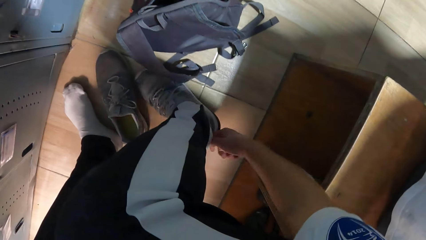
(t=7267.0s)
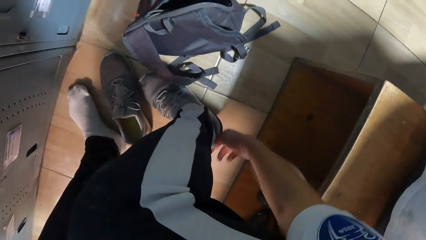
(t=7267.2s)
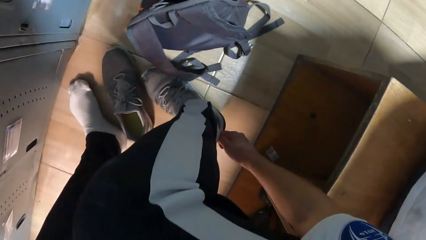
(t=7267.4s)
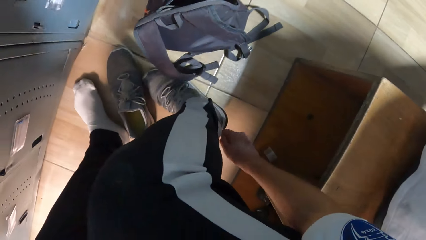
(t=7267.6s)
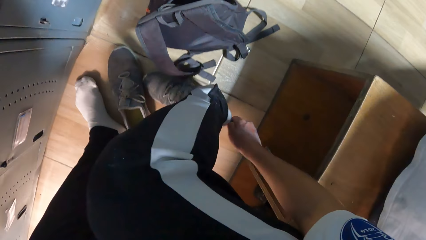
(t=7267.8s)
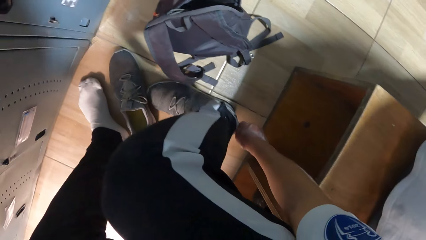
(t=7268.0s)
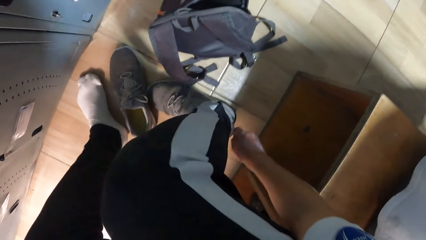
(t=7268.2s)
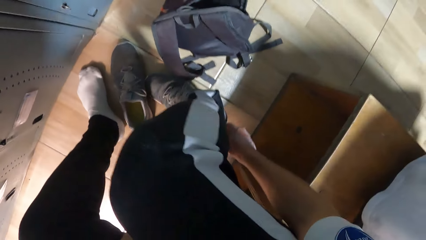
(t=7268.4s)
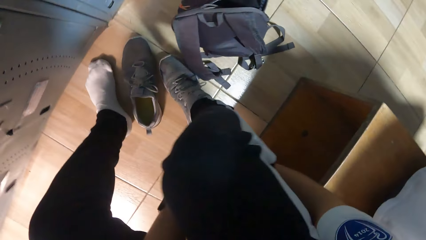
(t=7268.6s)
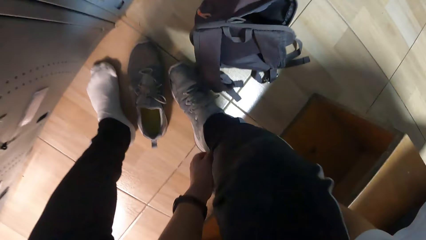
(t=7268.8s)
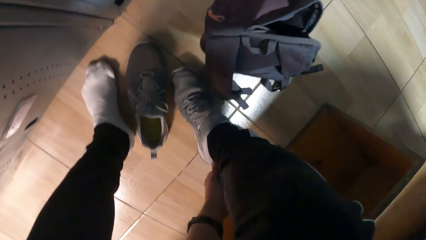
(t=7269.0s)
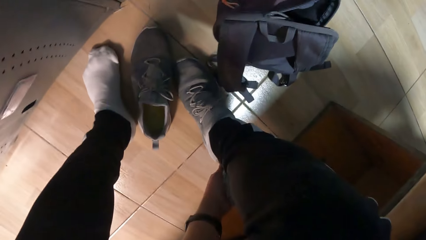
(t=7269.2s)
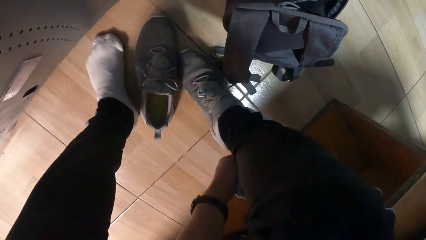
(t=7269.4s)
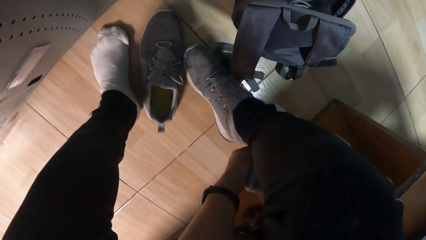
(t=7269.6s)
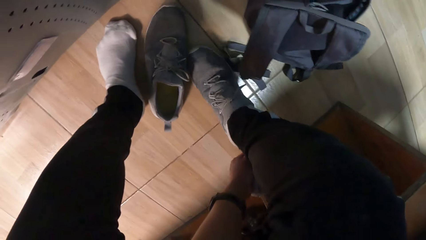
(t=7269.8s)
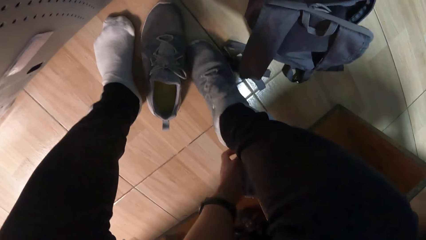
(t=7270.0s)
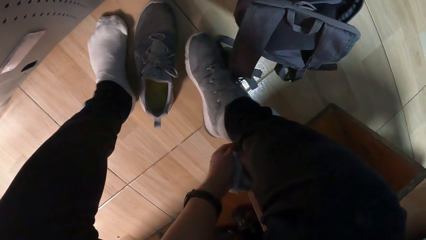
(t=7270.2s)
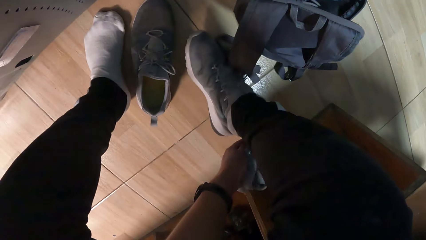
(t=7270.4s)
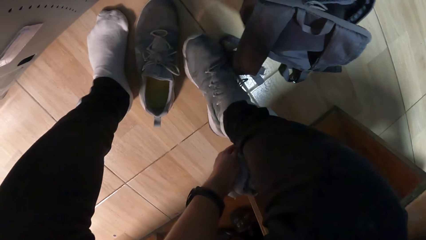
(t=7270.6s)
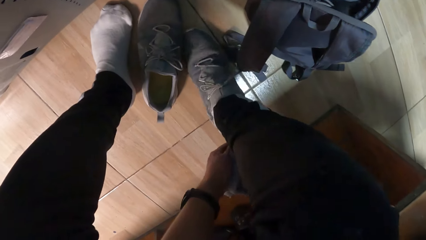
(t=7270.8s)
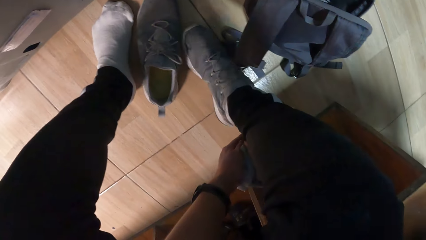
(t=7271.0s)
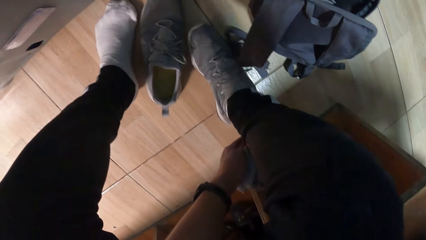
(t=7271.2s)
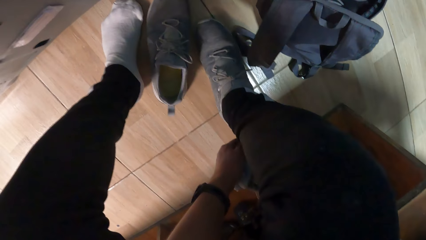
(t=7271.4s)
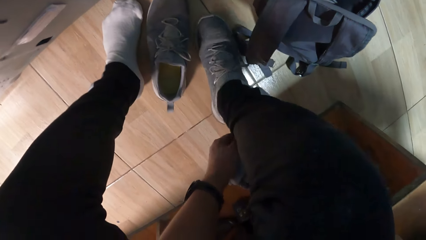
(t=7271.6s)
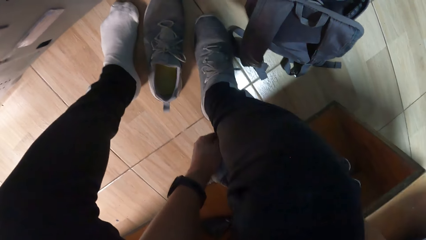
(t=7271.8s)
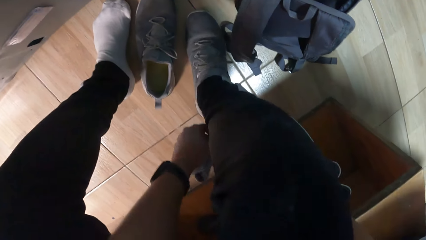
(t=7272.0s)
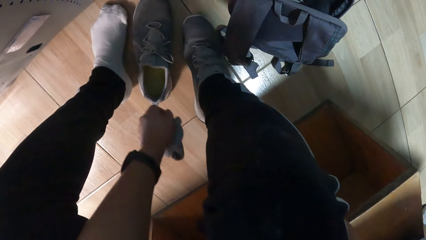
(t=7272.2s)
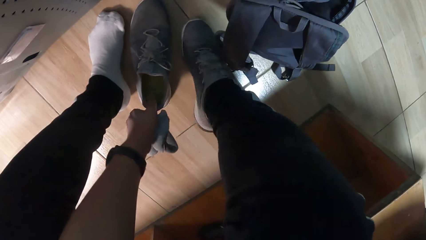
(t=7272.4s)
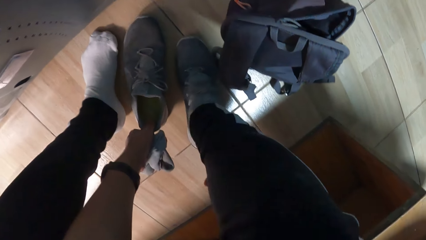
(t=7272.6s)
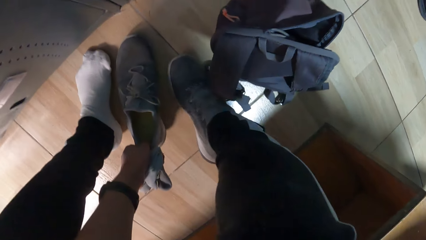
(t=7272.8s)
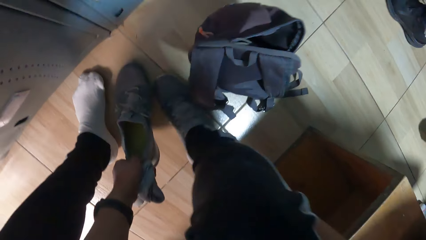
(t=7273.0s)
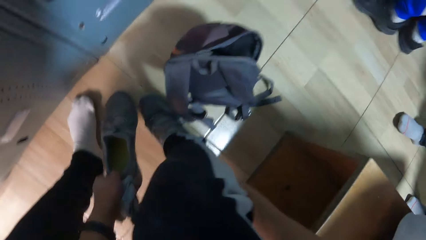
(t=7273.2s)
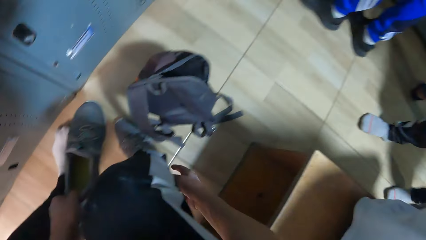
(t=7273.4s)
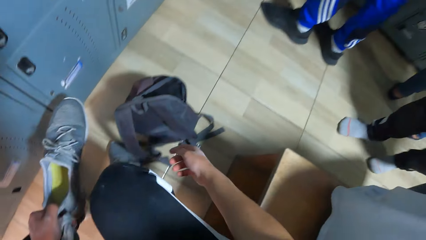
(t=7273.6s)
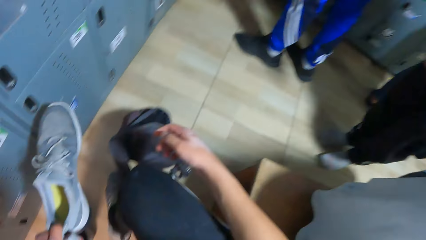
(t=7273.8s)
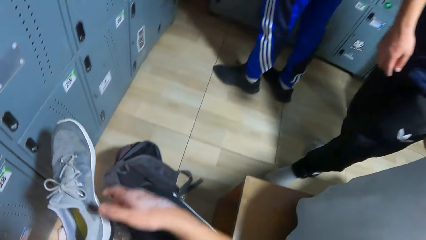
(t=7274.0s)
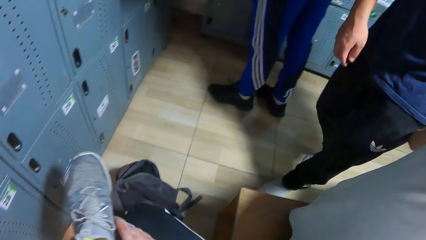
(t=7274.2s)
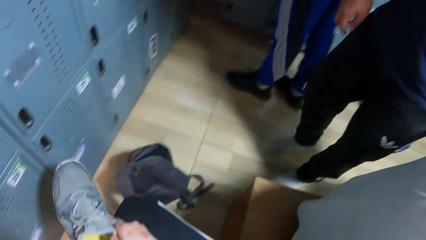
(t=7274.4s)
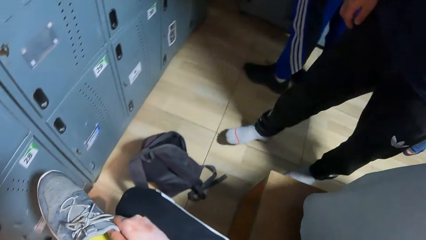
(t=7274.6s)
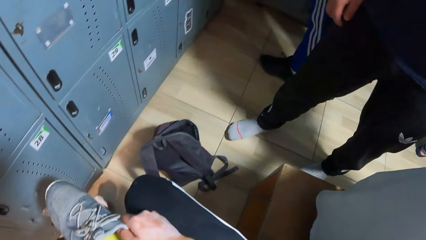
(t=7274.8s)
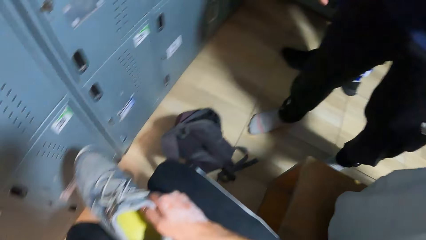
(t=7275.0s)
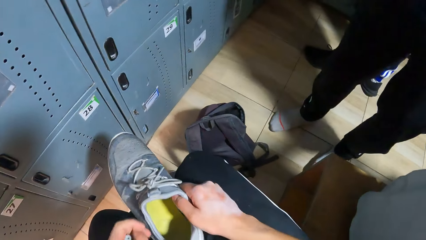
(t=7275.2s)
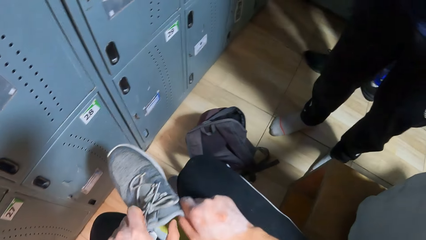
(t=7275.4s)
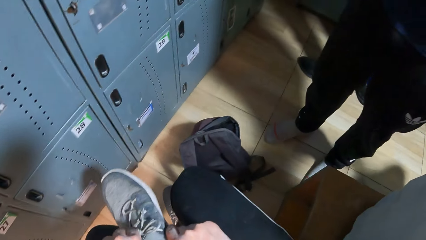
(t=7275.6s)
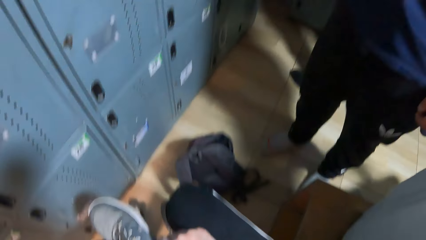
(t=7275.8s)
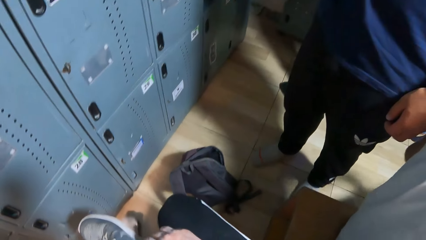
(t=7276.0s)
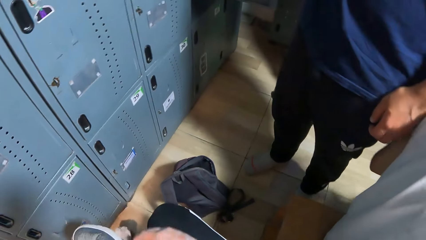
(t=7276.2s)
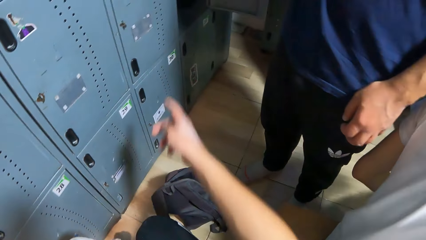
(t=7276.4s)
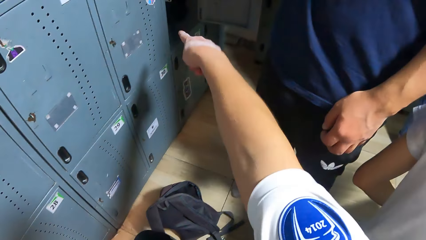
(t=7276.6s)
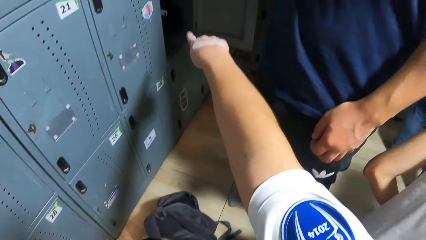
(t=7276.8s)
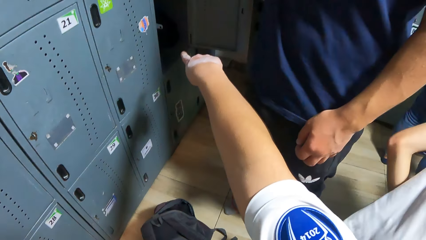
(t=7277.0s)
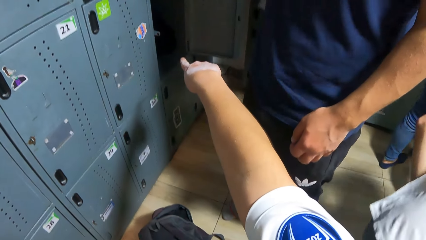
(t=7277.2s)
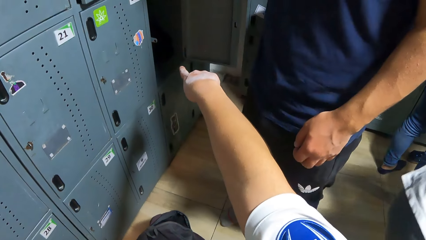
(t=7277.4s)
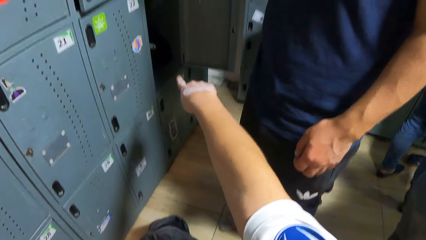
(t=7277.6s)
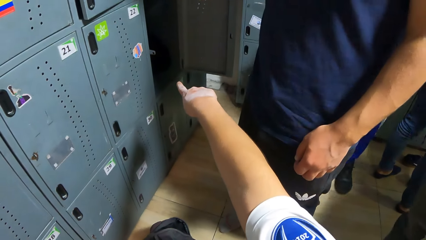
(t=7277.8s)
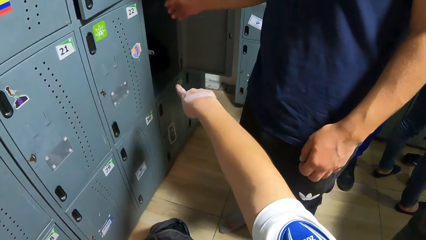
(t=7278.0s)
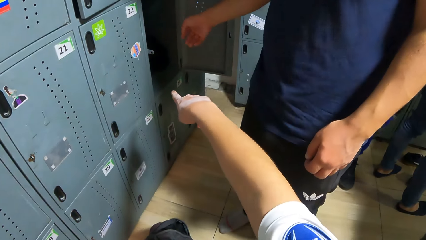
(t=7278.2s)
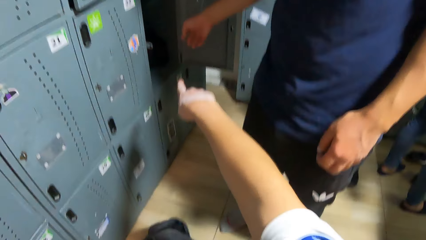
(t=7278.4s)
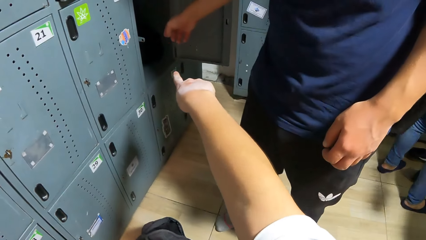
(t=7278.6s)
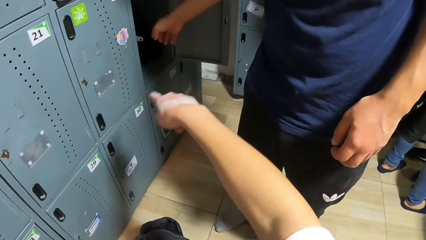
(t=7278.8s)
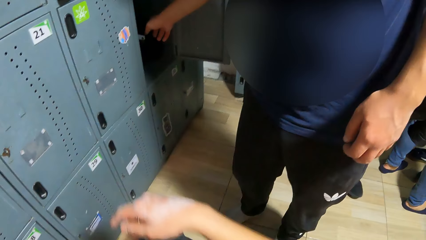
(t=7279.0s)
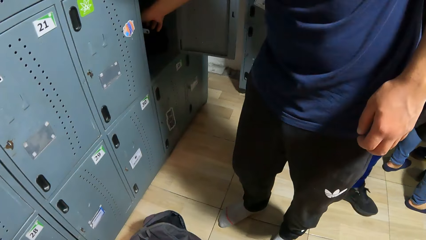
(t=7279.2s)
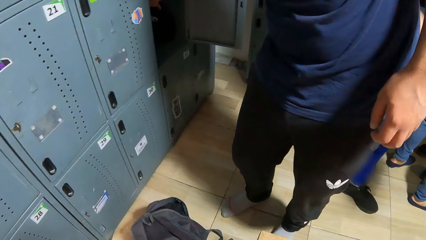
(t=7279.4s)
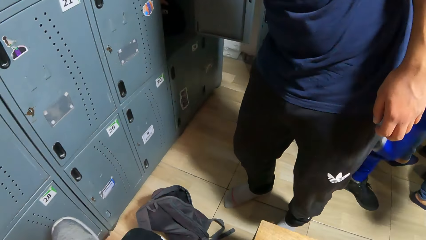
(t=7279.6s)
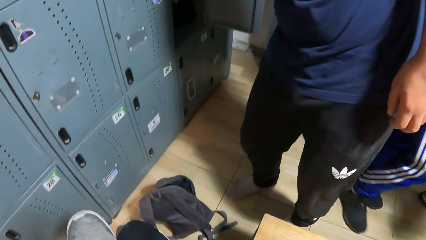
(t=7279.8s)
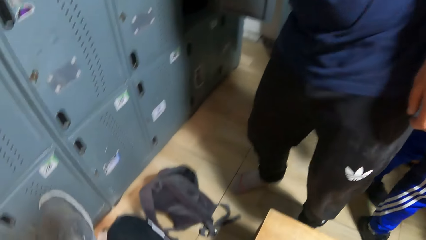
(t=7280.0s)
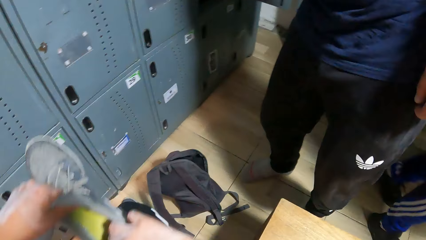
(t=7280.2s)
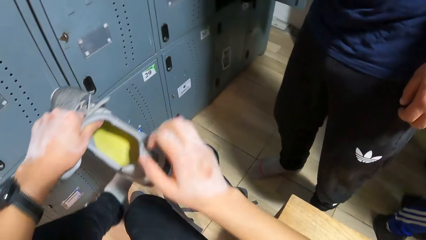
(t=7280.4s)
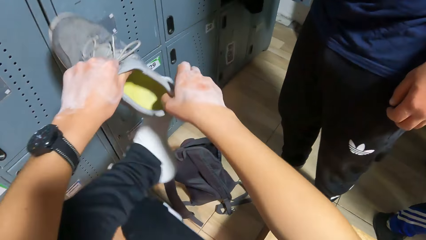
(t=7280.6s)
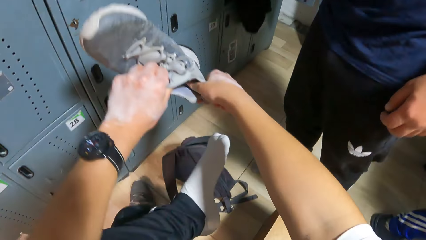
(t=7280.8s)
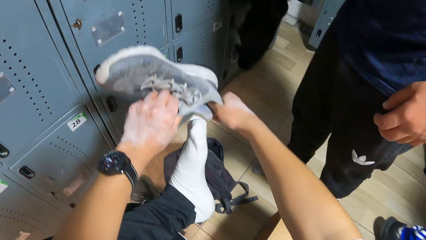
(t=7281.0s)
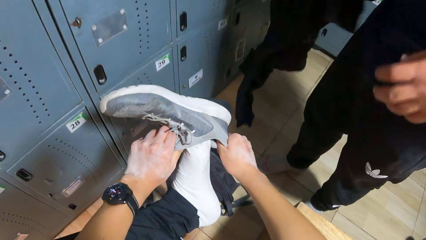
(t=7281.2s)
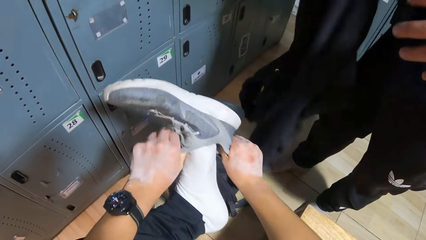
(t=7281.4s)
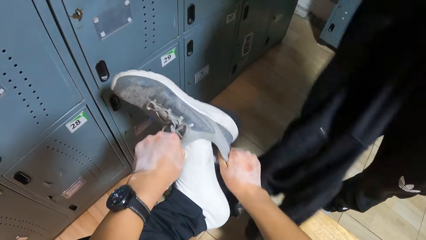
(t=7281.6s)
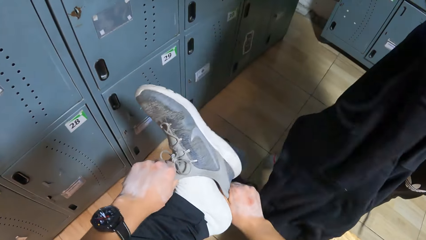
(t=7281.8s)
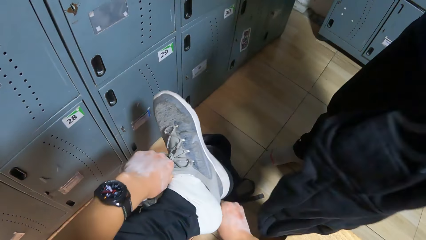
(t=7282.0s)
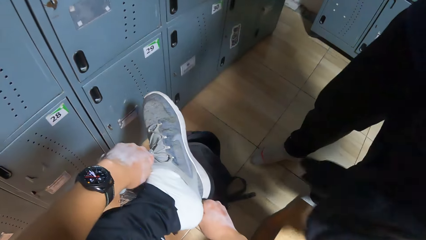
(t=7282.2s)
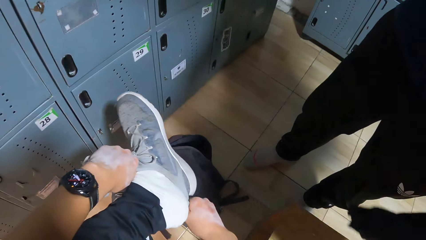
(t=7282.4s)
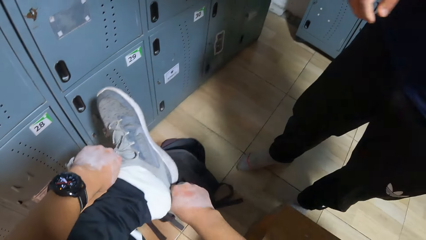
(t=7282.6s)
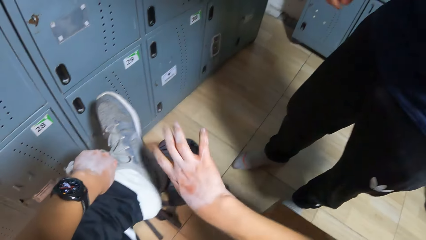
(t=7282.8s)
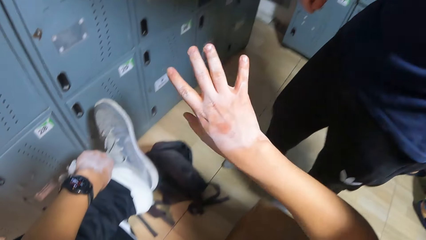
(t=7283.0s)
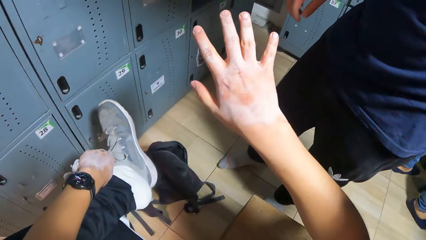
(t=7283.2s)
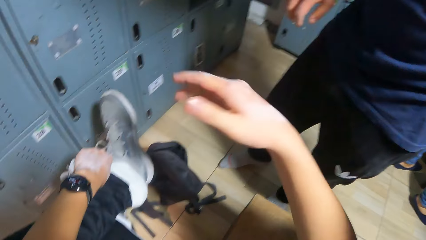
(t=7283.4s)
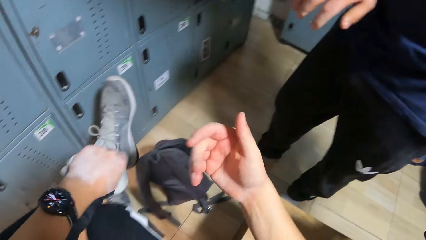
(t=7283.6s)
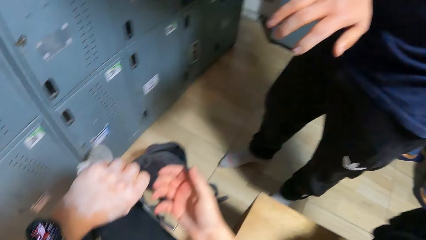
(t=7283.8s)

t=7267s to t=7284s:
The camera wearer picks the other shoe on the floor with his left hand. He points to a locker with his left hand. He answers a man. The man points his left hand to the locker. The camera wearer wears the shoe in his left leg with both hands. The man picks a jacket with his right hand and passes the jacket to his left hand.
